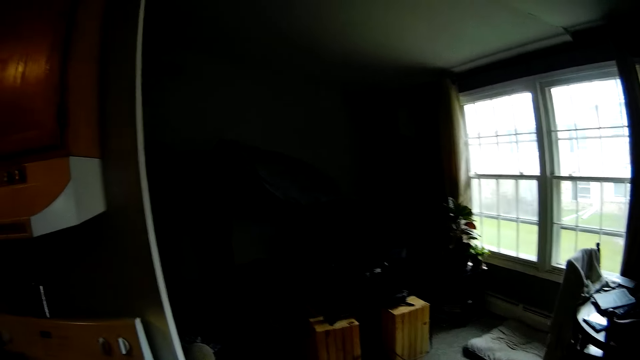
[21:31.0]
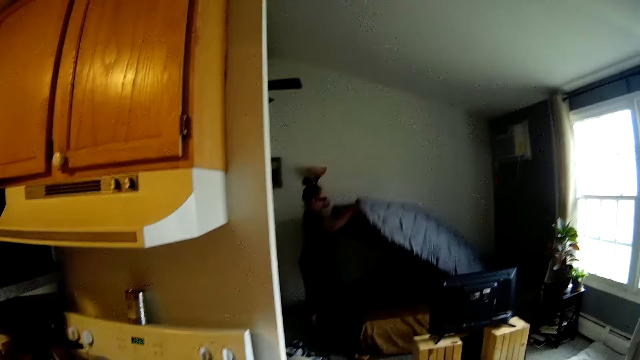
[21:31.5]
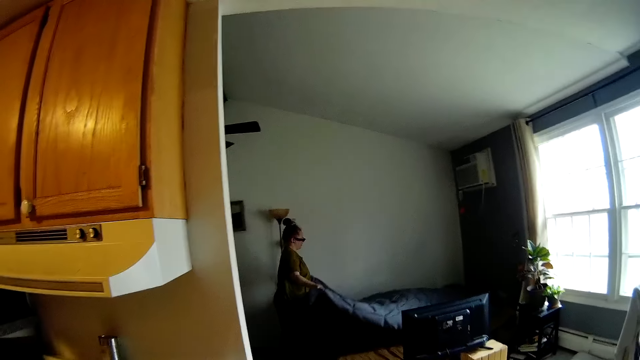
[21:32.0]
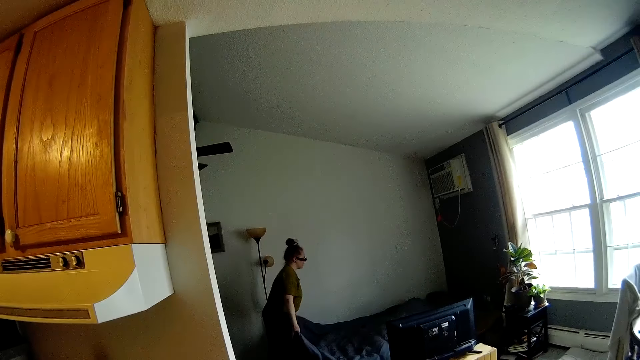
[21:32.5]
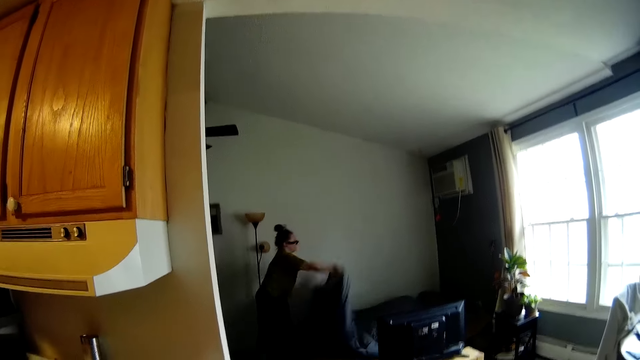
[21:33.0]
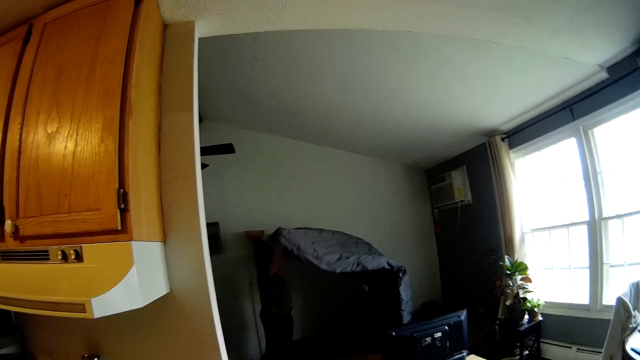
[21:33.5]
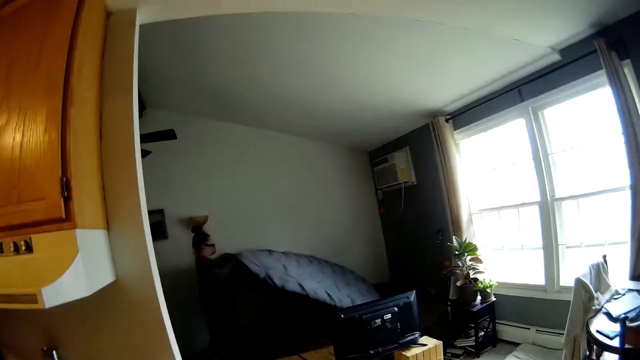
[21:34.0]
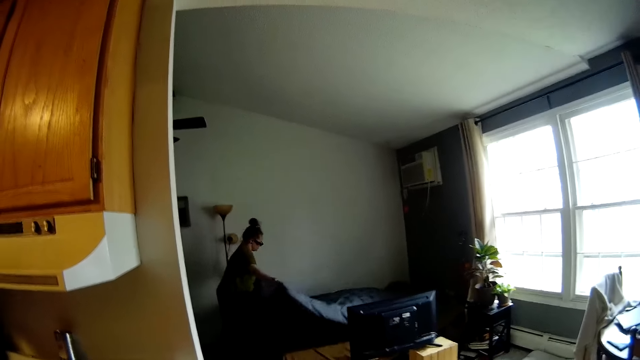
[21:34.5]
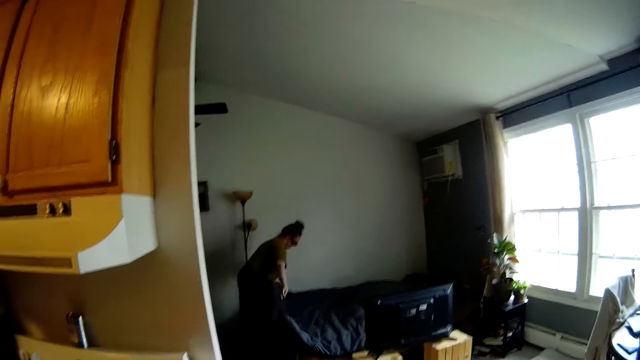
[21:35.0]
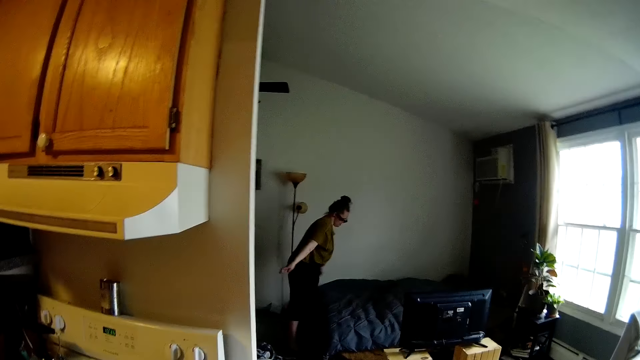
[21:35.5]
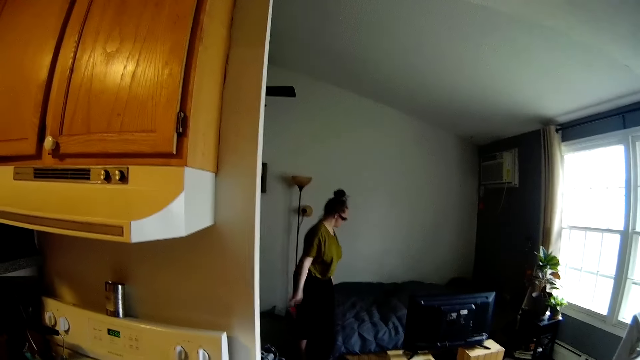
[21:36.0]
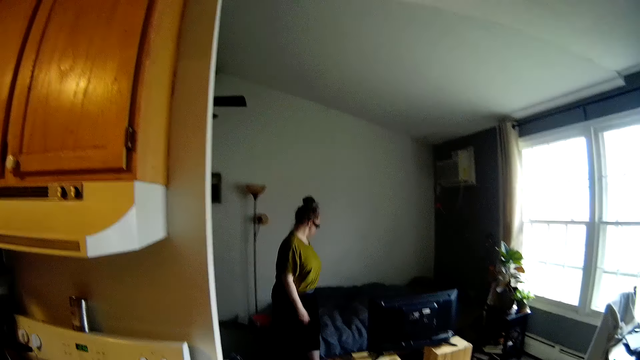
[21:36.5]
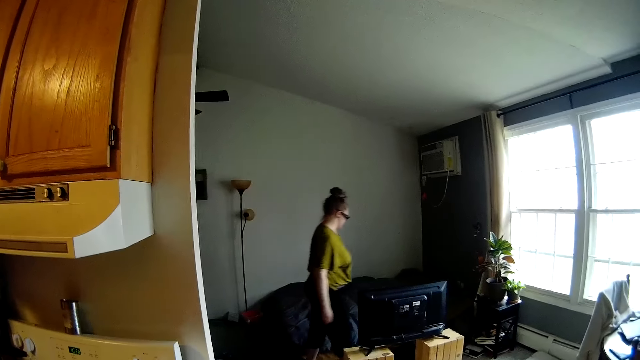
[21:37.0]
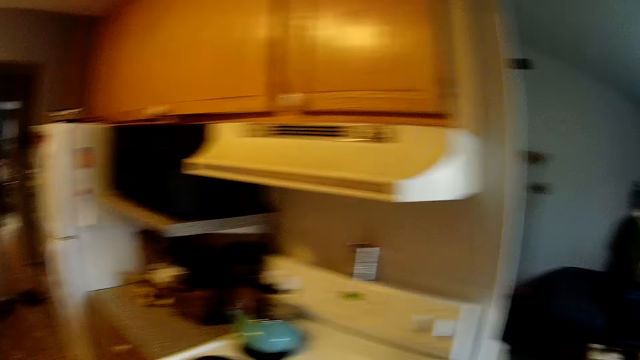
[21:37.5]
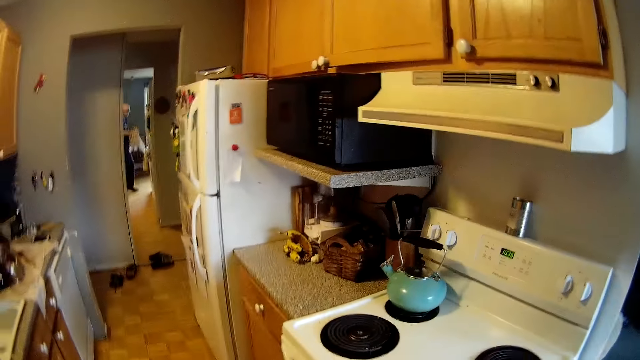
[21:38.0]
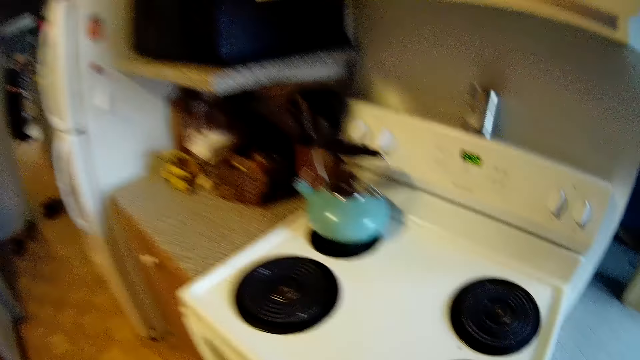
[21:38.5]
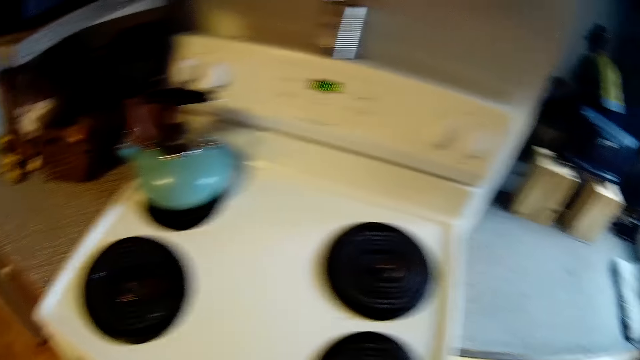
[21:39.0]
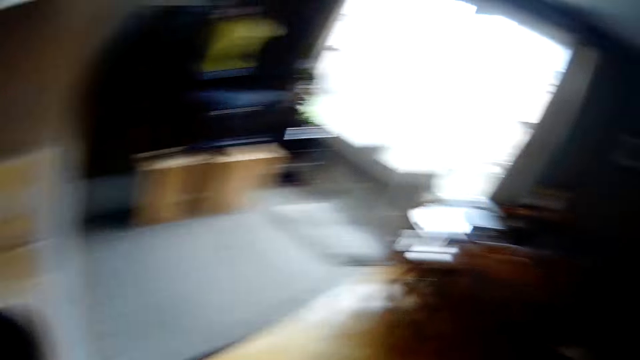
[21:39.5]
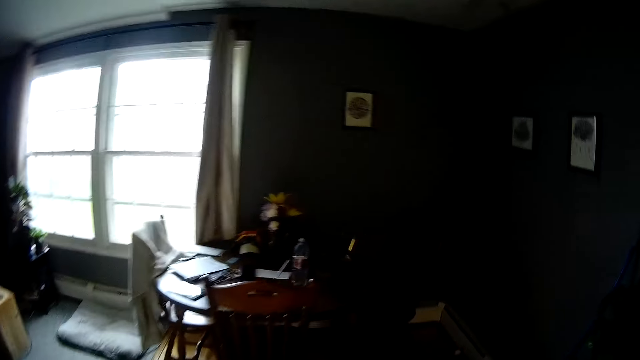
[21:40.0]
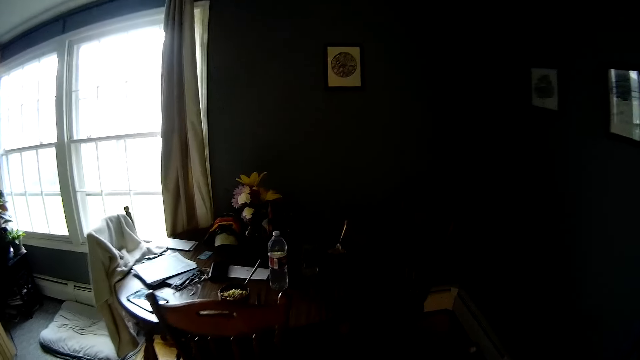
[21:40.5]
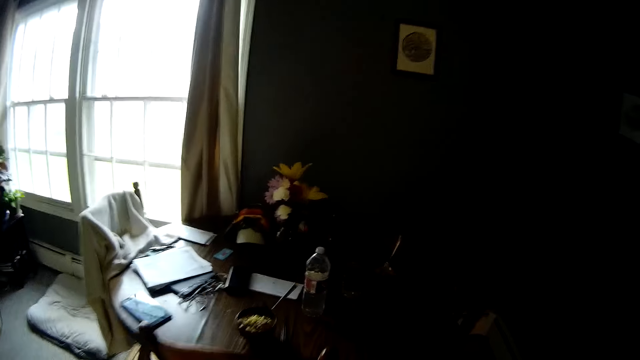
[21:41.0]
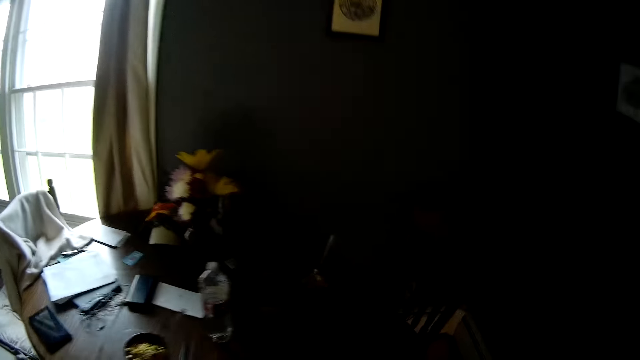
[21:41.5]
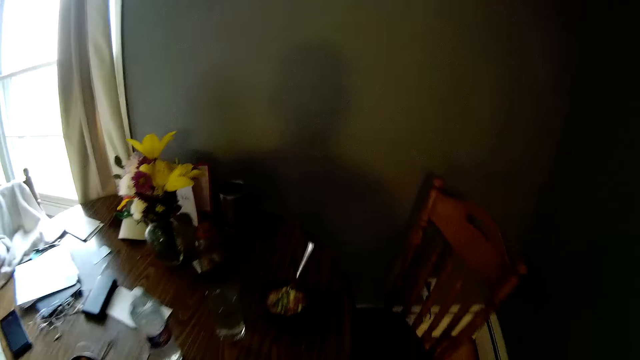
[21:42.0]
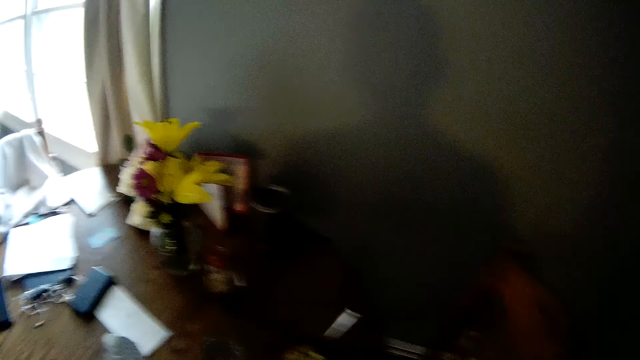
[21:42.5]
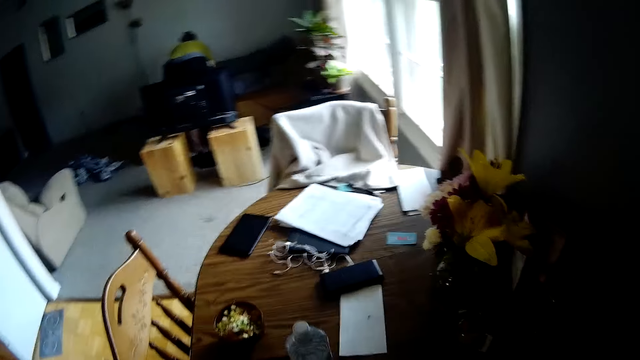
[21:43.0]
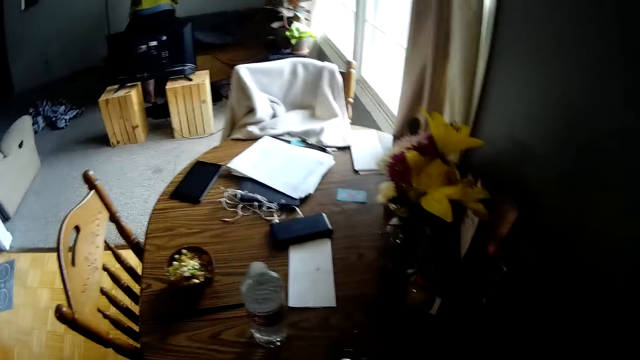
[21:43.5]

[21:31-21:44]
The camera wearer looks through the window. They look at a woman. They look around the rooms. They move towards a dining table.

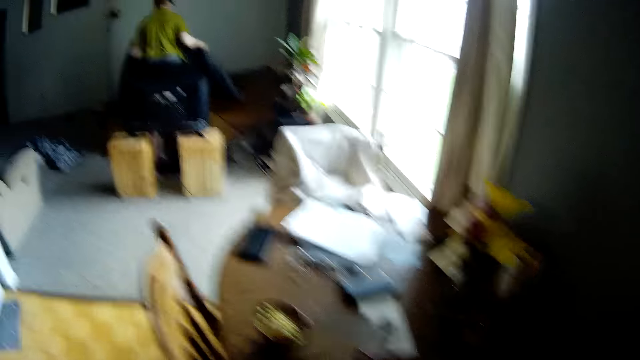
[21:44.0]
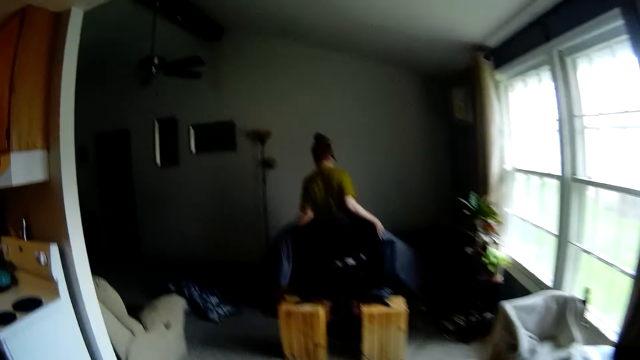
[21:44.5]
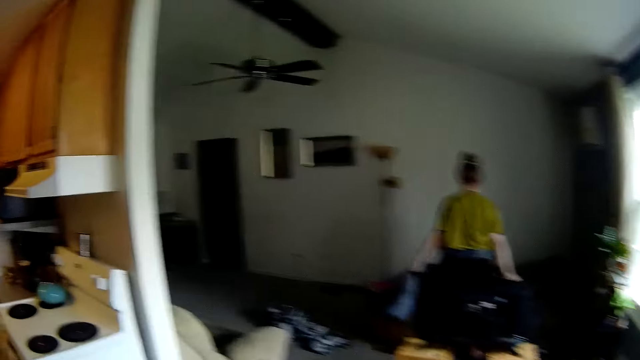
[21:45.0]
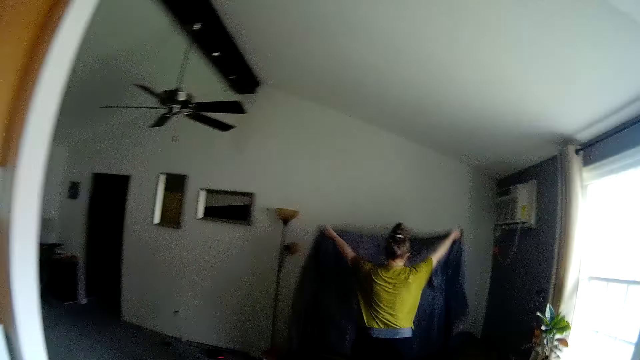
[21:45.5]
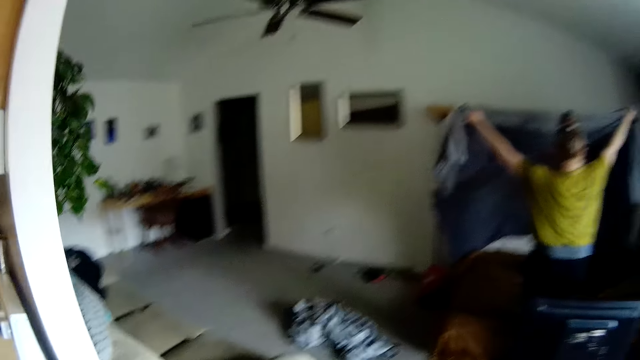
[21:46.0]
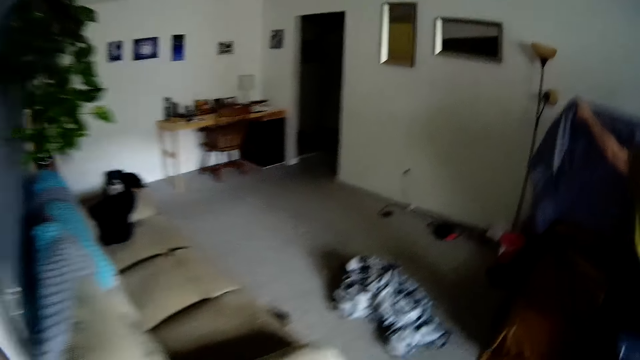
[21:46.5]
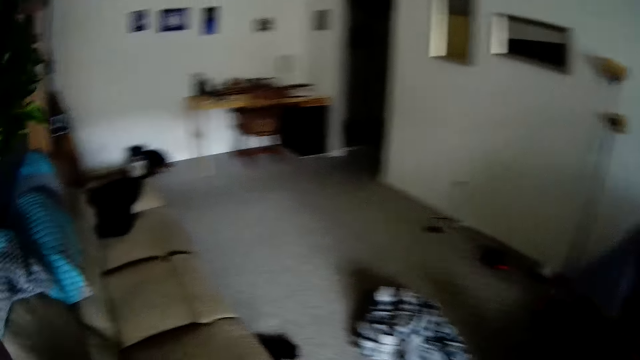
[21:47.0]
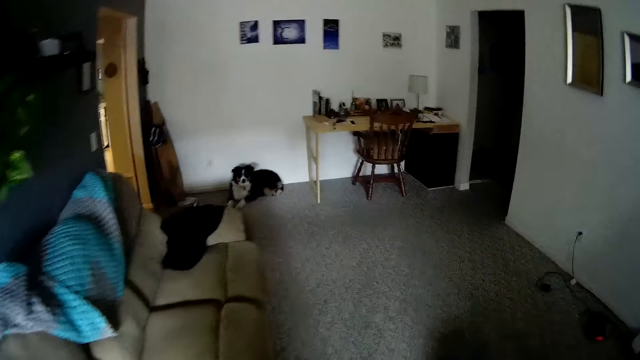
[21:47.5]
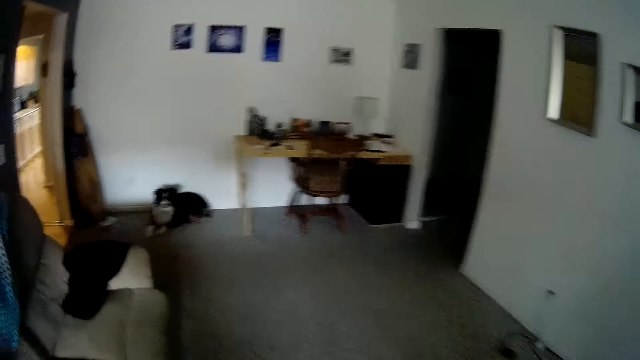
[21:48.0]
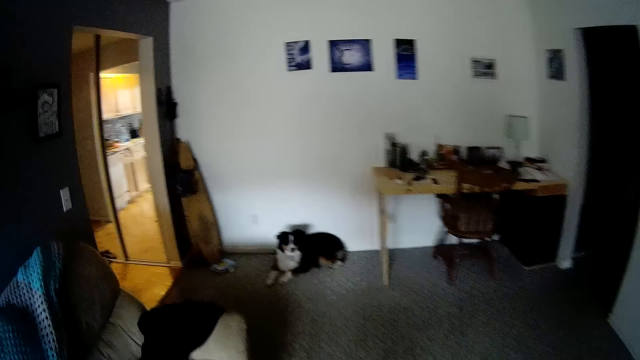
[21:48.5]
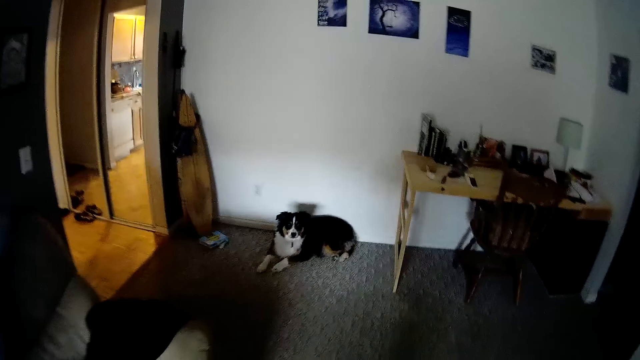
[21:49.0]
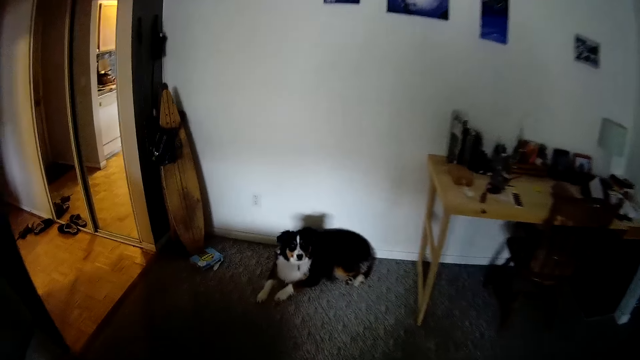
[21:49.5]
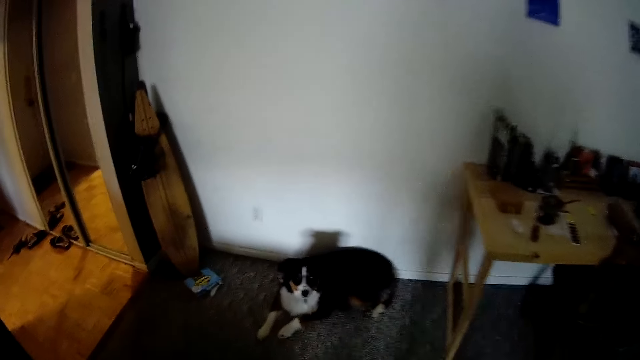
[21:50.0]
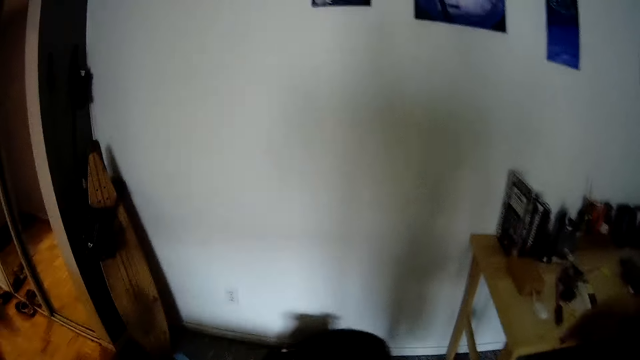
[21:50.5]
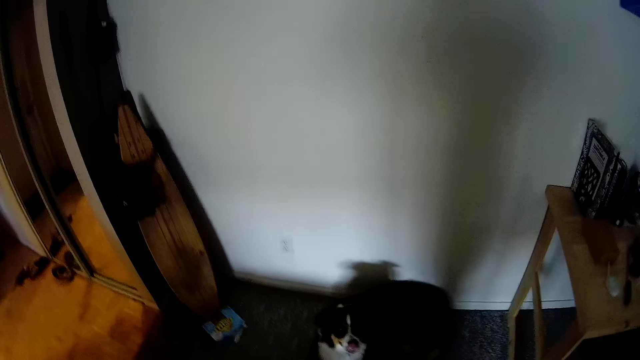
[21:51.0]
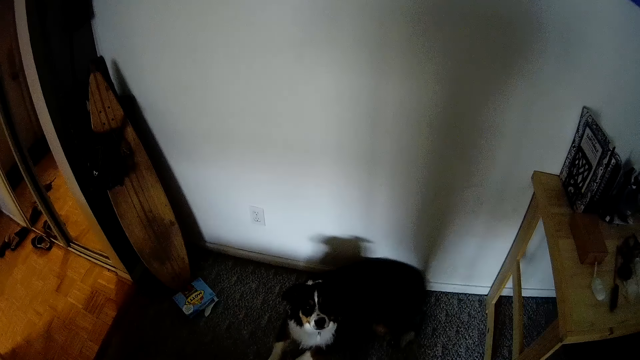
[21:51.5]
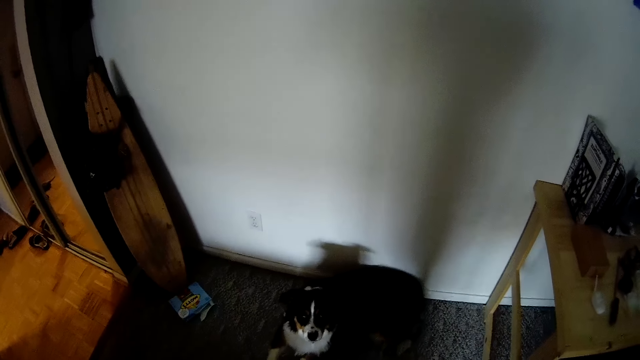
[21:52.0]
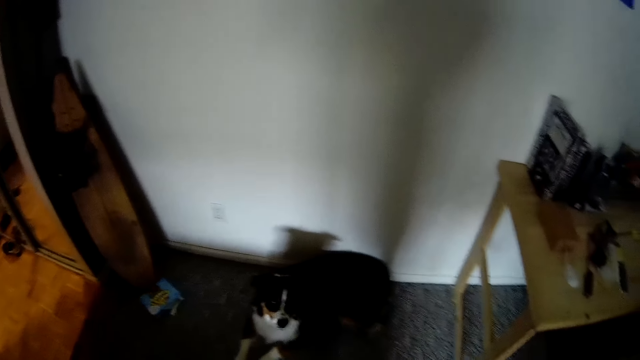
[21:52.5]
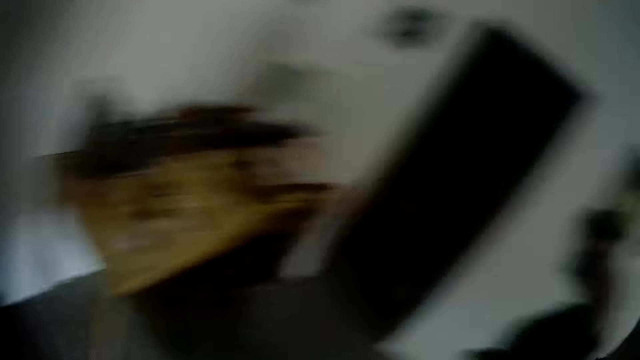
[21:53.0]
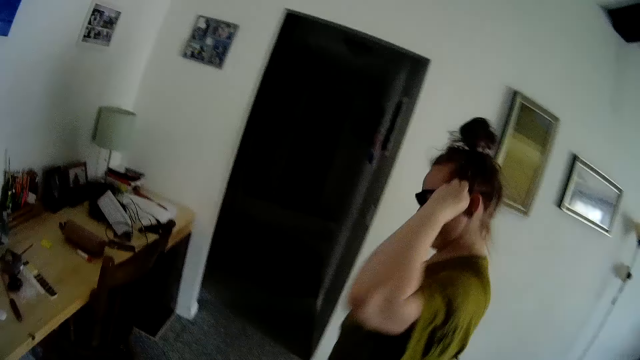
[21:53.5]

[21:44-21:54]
The camera wearer looks at a woman. They move towards a living room. The woman spreads a bed. The camera wearer walks towards a table. They converse with the woman. They look at a dog.
